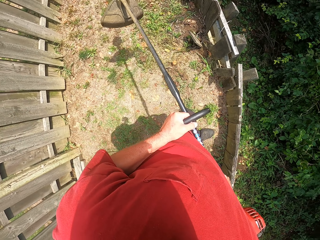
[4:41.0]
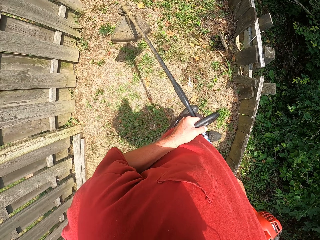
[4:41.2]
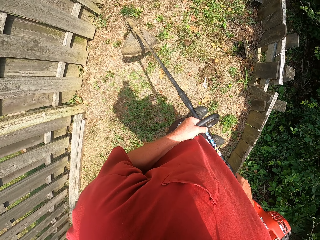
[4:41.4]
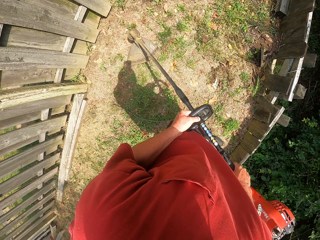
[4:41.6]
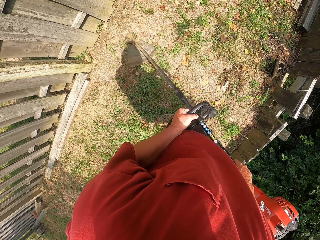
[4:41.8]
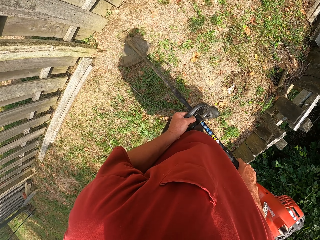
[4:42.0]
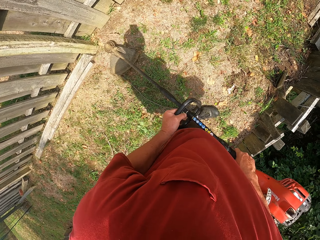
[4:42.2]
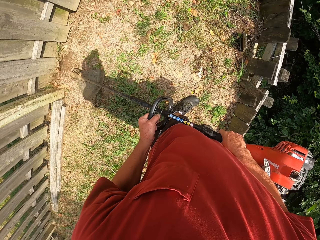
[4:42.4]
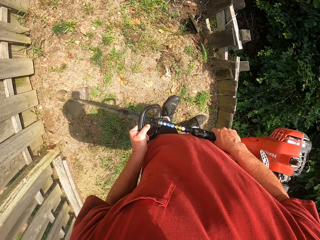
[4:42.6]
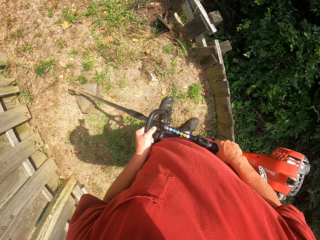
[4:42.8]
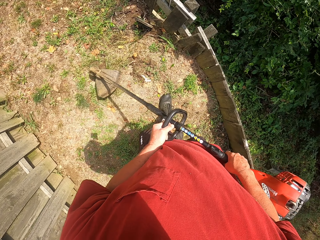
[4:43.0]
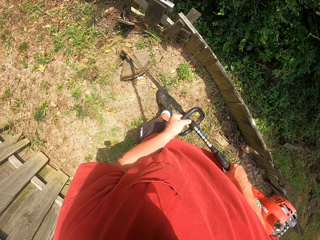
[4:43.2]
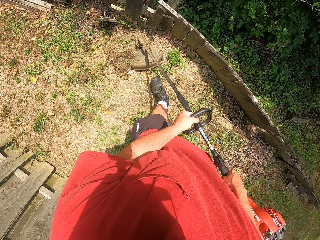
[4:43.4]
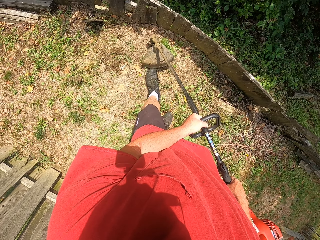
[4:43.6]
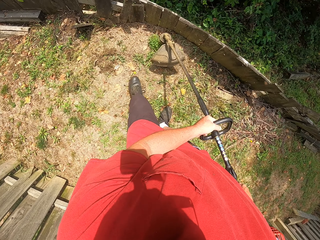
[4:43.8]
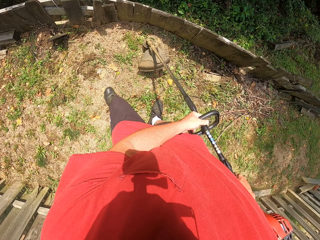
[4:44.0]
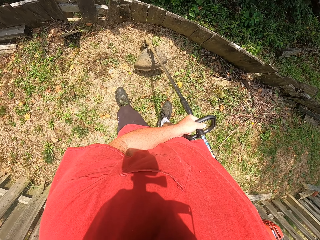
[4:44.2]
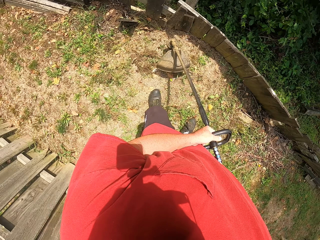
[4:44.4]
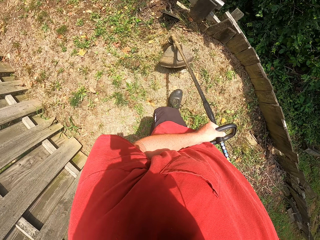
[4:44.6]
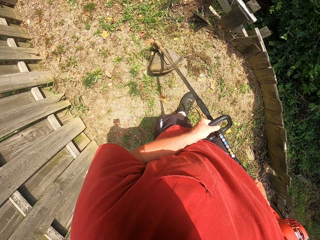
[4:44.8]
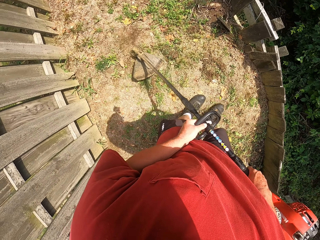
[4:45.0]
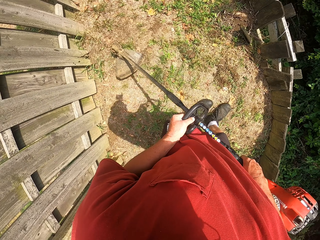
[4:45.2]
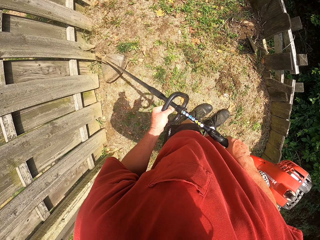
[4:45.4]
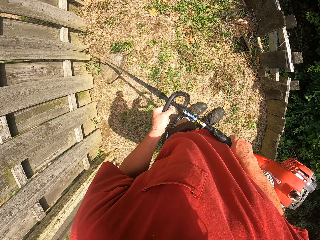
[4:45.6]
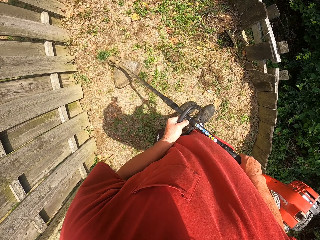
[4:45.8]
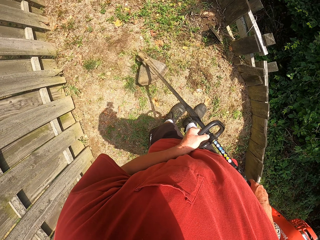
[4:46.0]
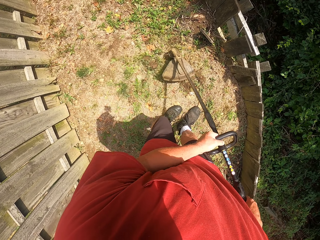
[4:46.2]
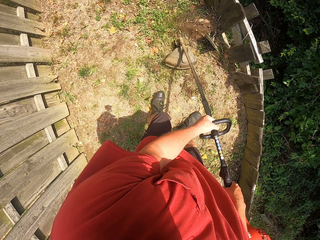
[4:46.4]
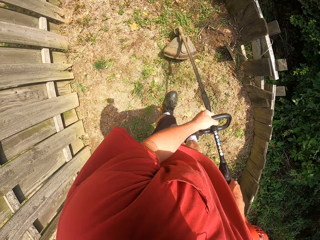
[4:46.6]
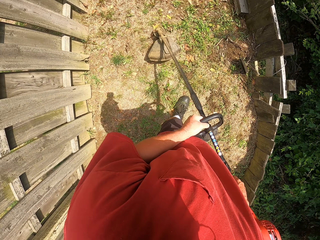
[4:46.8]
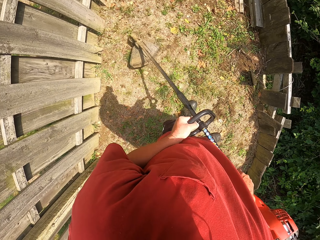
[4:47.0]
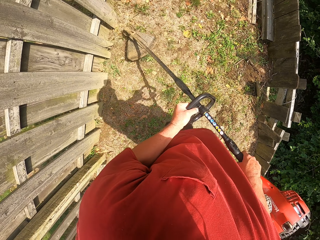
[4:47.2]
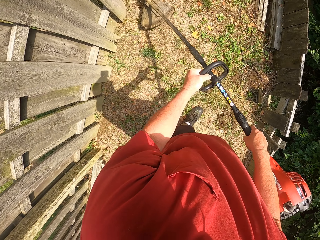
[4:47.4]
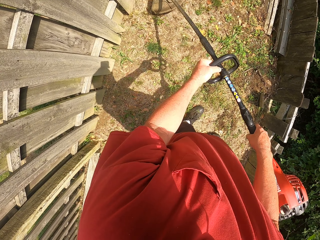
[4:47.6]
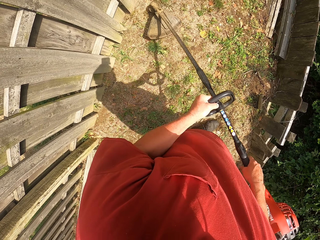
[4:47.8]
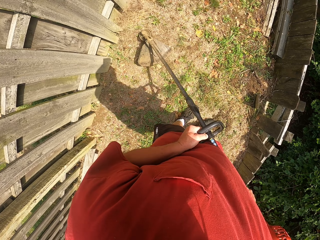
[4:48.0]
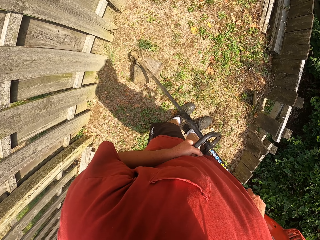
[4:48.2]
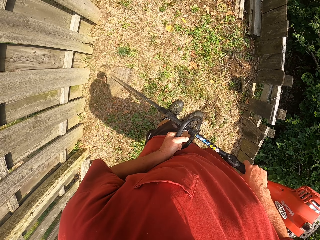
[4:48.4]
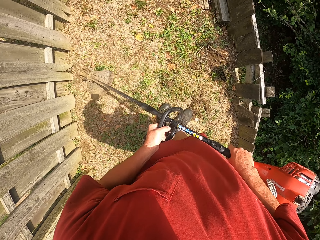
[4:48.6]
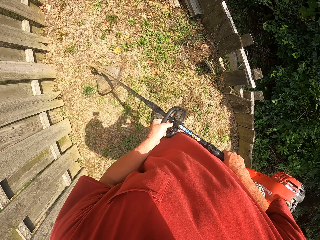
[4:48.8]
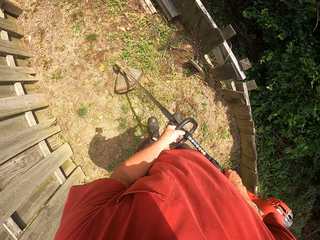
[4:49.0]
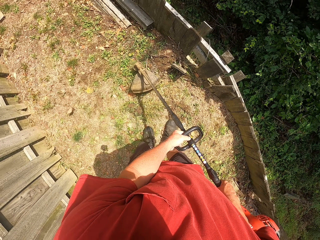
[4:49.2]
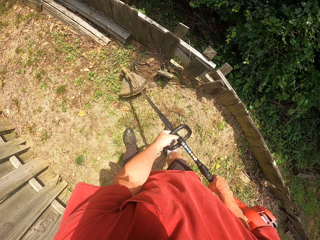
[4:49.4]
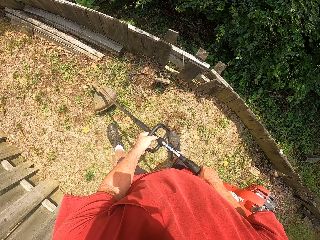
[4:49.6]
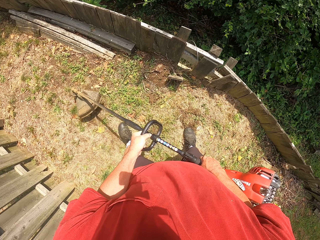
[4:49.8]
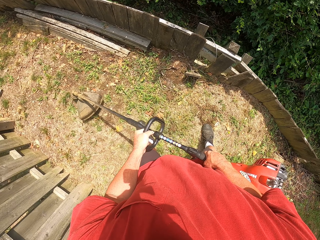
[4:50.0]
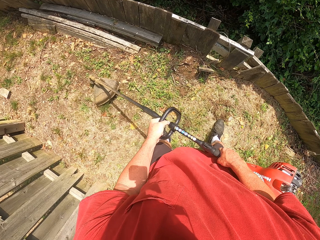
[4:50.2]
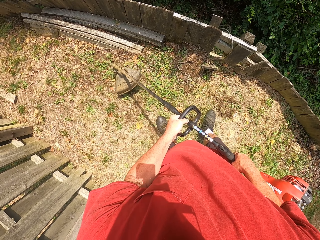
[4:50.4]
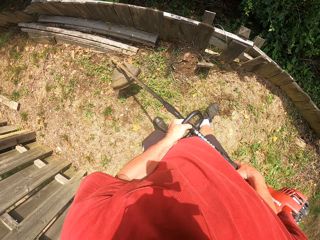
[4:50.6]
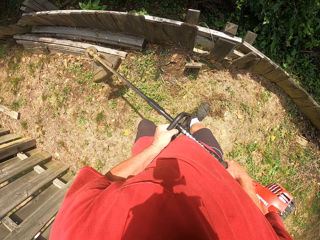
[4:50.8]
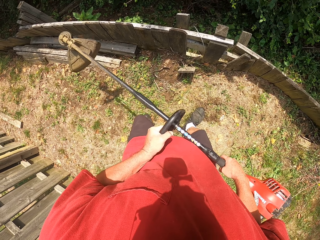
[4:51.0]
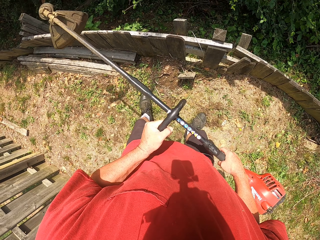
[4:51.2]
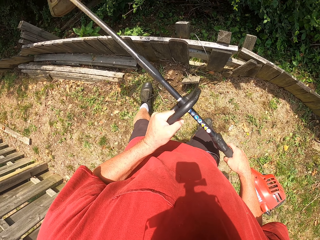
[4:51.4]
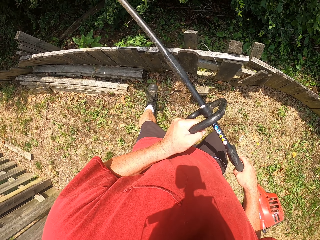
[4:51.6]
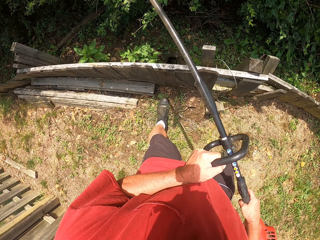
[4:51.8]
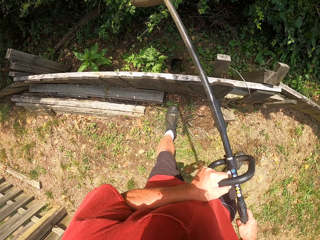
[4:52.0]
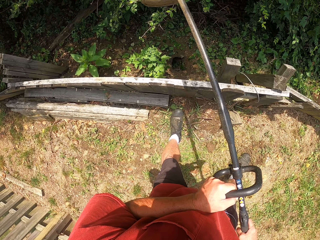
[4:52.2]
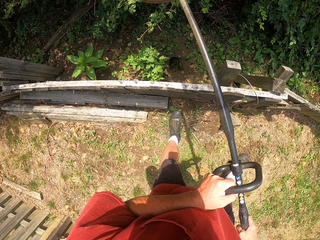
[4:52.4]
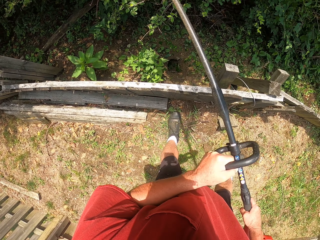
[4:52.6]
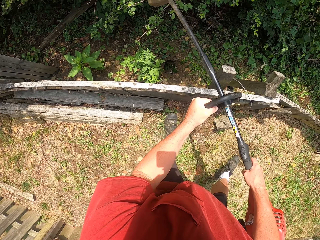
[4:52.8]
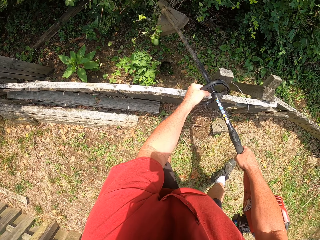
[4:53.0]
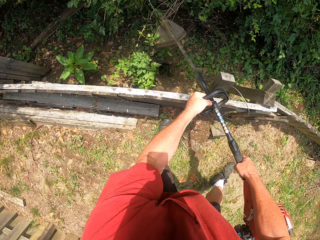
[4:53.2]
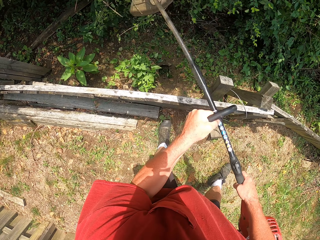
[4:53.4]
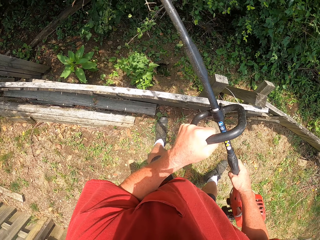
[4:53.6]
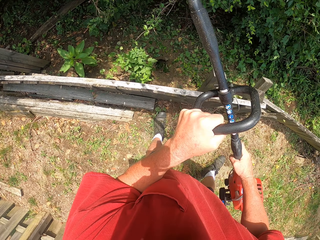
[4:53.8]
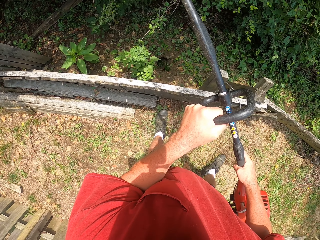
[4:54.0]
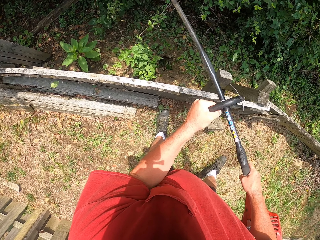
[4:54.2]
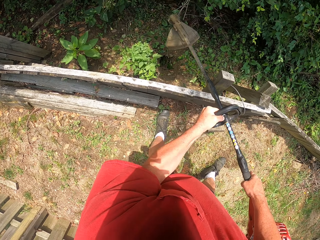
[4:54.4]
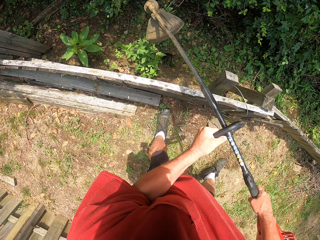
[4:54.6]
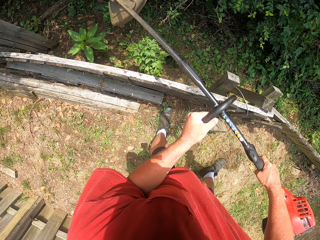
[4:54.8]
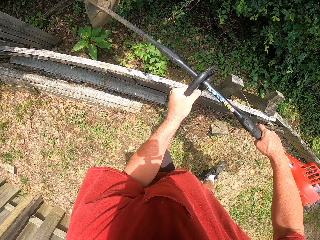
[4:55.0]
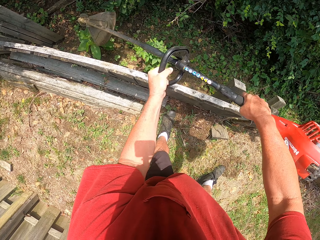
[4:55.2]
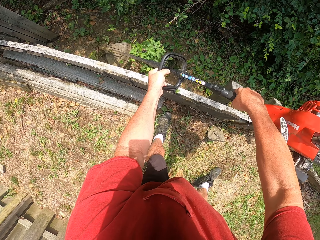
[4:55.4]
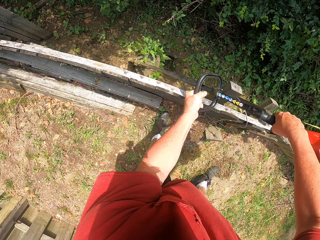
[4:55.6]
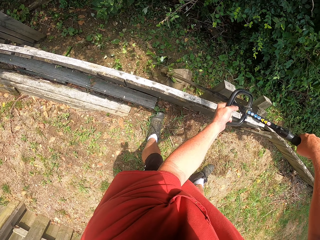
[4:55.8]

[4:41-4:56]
The camera wearer cuts grass with a cutting machine. They cut some ground shrubs with a brush cutter. They move up the machine cutter. They cut flowers with the machine cutter. They trim a fence with the brush cutter.

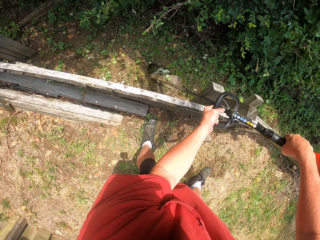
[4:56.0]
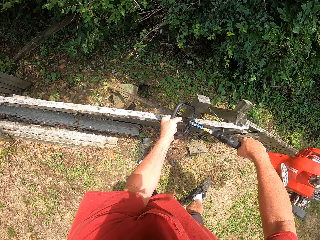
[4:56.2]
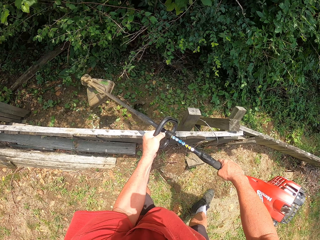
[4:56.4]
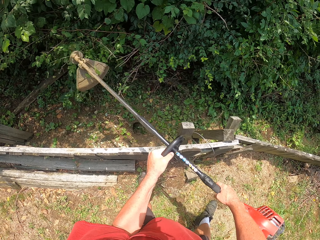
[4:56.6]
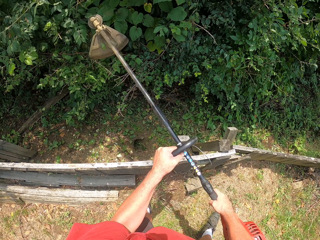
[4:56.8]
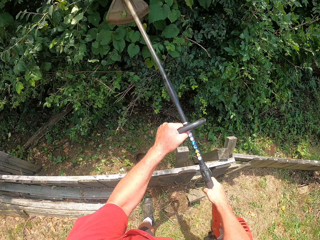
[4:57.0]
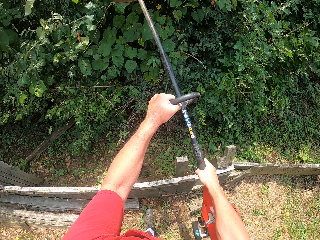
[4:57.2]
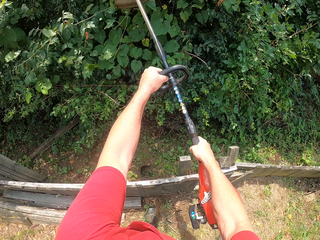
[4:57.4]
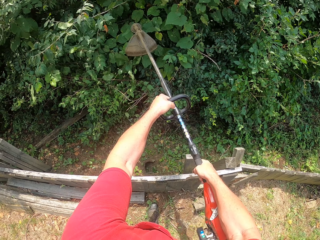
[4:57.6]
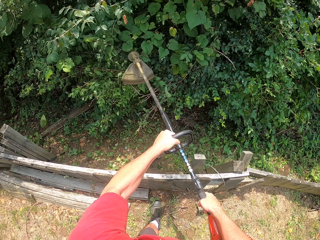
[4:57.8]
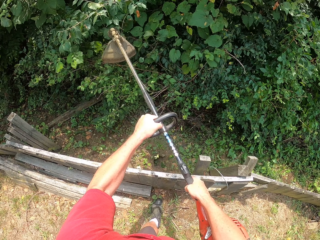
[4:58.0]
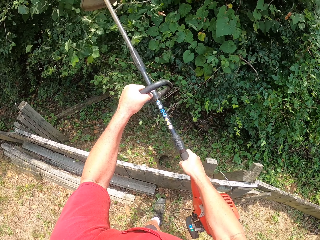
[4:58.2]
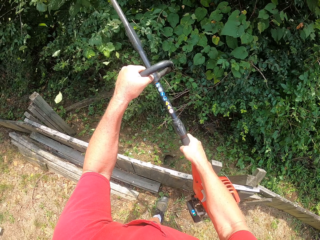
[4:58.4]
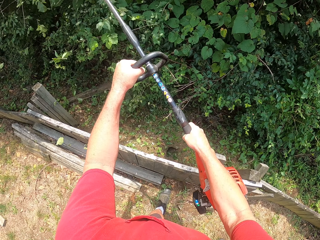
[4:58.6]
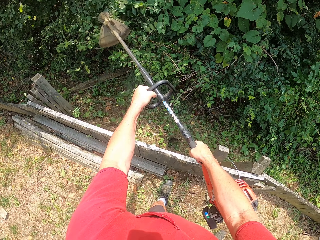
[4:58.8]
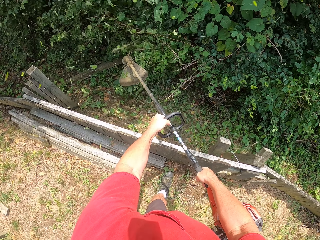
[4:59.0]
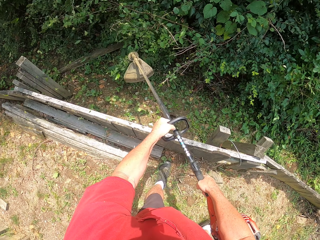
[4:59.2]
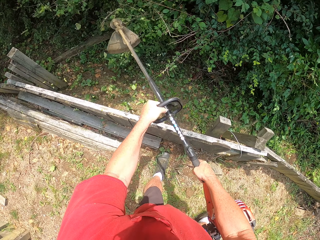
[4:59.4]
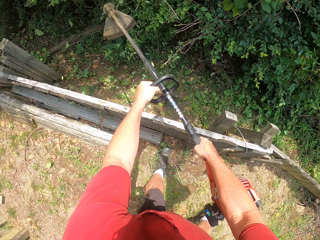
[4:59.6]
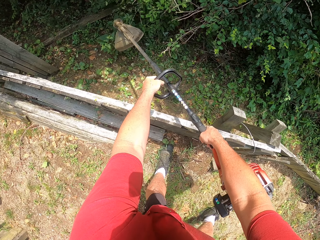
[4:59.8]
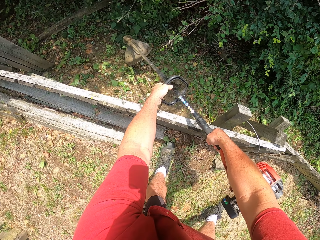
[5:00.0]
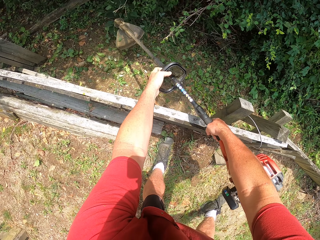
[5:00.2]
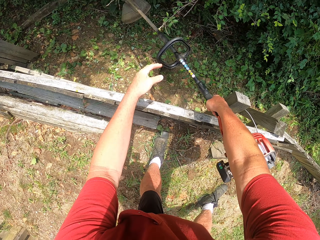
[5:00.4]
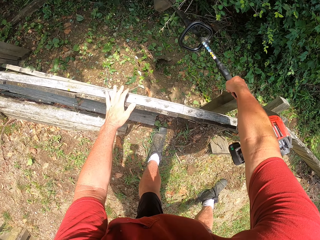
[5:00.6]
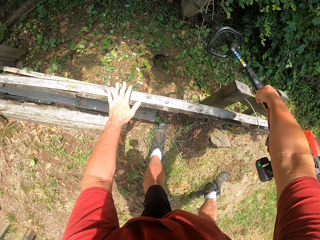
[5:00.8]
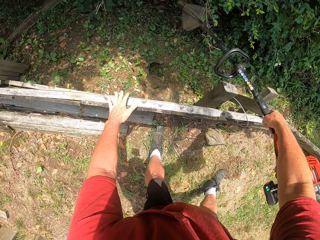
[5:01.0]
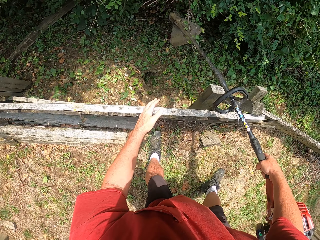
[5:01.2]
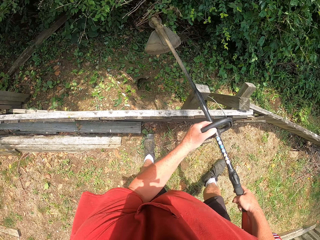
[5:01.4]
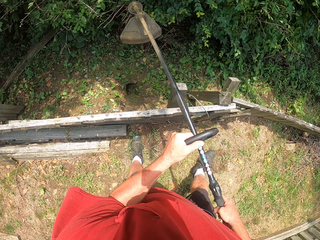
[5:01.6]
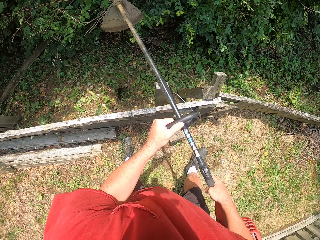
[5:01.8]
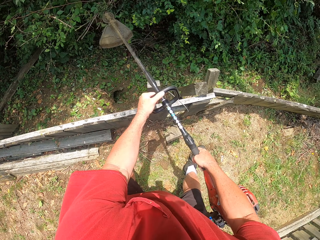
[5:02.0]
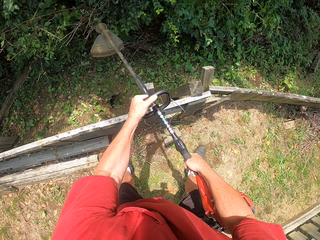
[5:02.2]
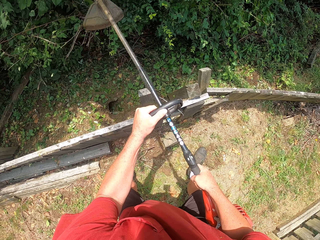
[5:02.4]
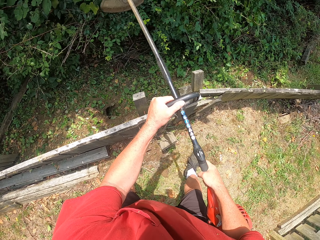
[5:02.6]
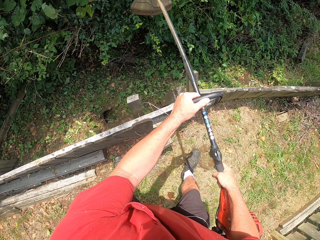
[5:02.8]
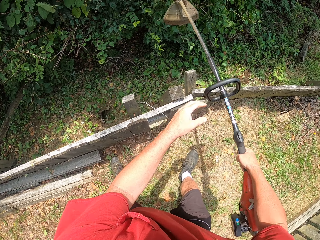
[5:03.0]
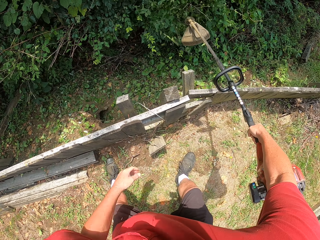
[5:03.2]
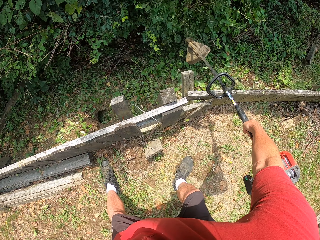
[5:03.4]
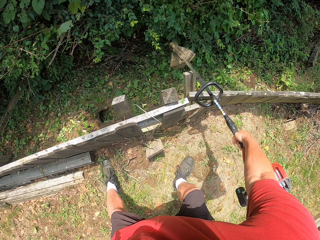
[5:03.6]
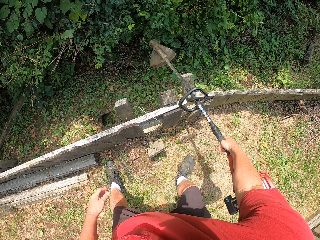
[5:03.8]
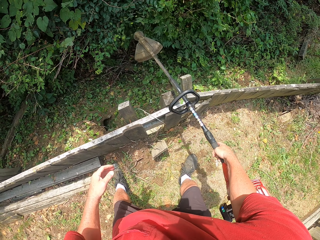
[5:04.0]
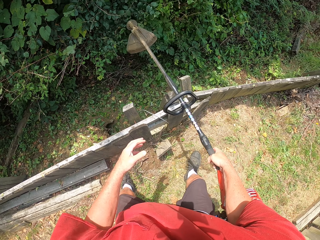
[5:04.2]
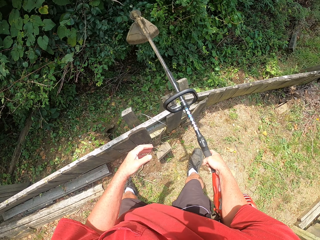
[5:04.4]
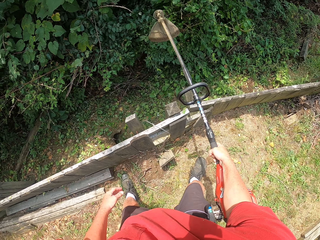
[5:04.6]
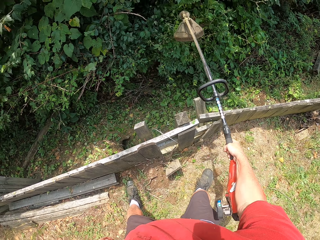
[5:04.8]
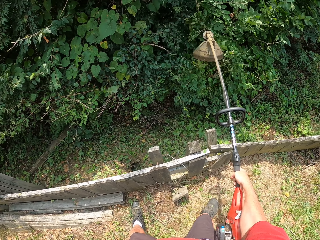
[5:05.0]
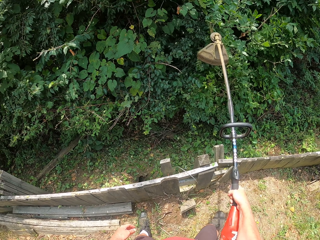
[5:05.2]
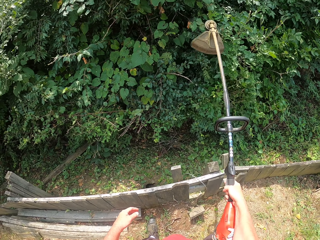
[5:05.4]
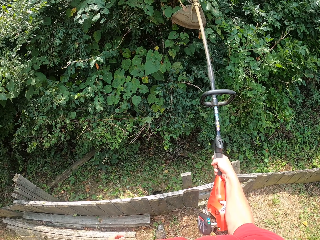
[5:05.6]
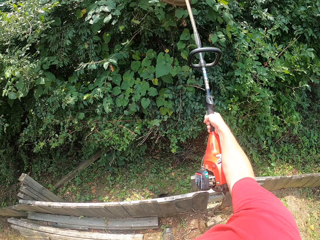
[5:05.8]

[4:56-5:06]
The camera wearer moves the left hand from the machine cutter. They place the left hand back on the machine cutter. They cut flowers with the machine cutter. They move the left hand from the machine. They cut flowers with the machine cutter.
